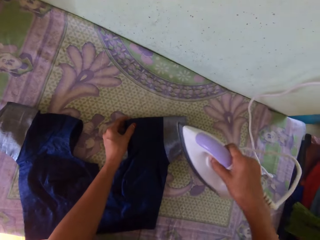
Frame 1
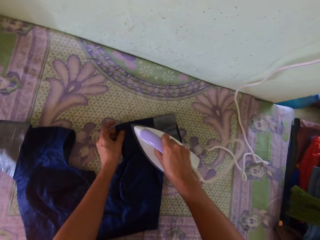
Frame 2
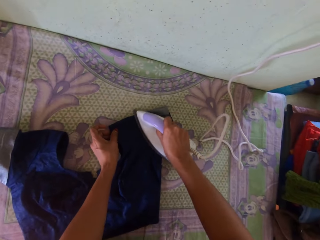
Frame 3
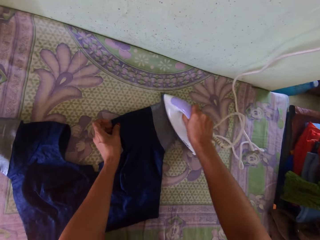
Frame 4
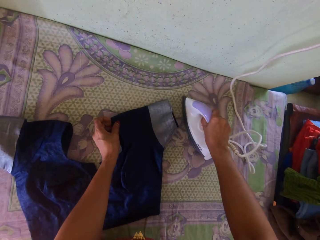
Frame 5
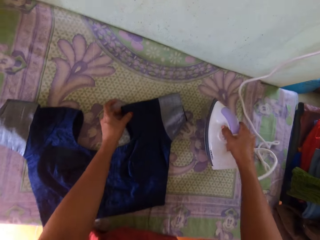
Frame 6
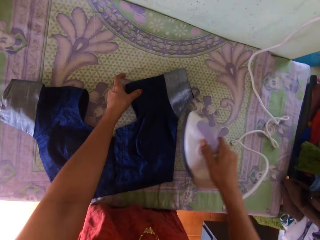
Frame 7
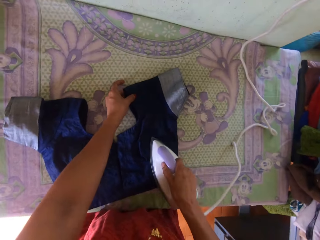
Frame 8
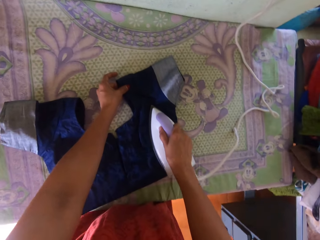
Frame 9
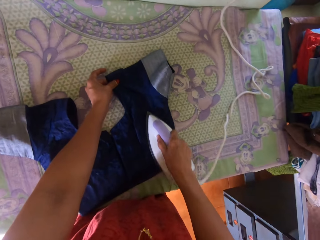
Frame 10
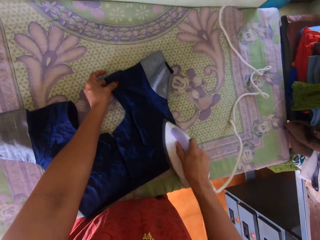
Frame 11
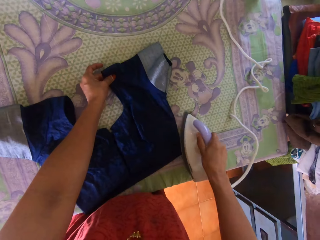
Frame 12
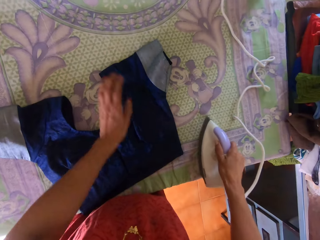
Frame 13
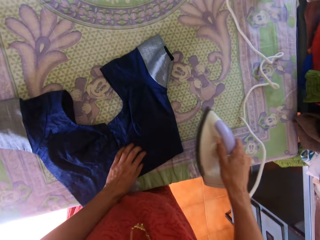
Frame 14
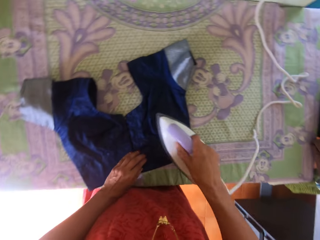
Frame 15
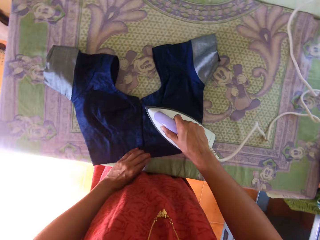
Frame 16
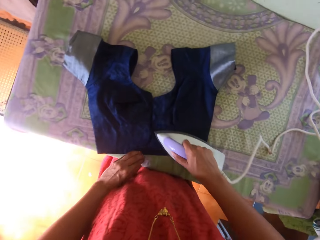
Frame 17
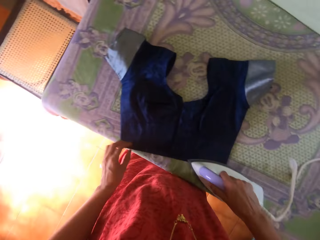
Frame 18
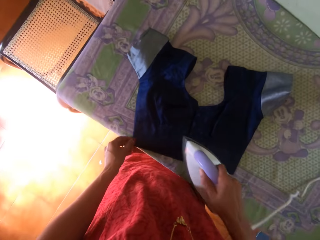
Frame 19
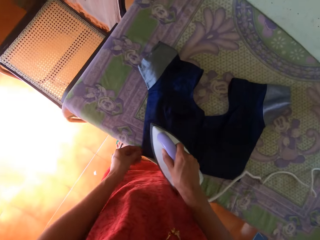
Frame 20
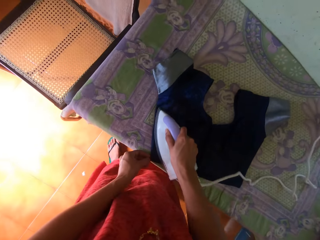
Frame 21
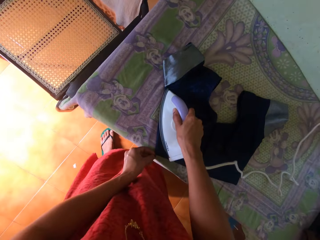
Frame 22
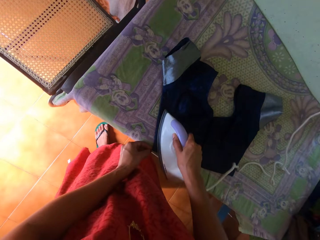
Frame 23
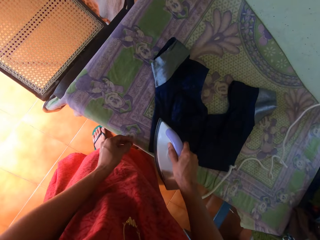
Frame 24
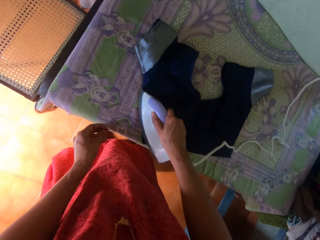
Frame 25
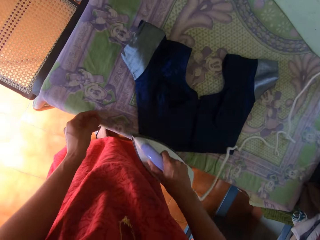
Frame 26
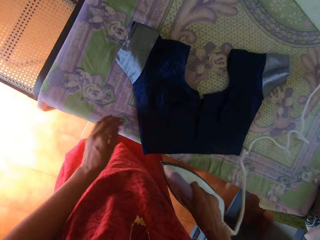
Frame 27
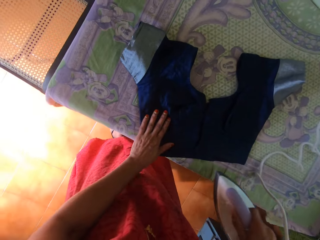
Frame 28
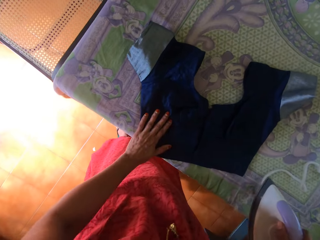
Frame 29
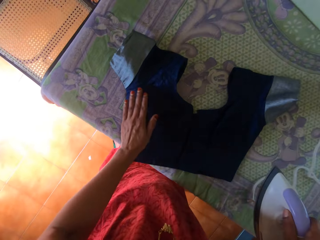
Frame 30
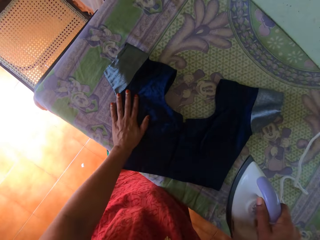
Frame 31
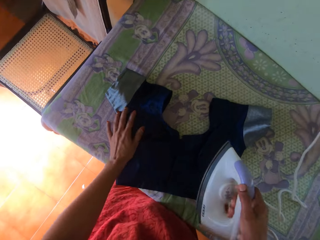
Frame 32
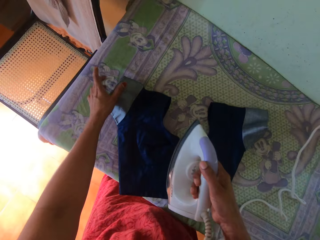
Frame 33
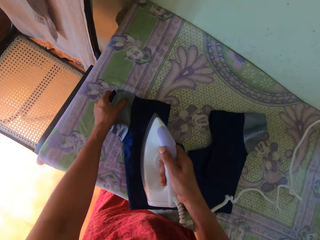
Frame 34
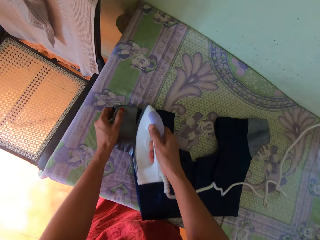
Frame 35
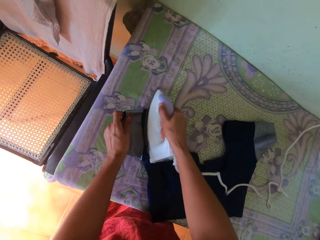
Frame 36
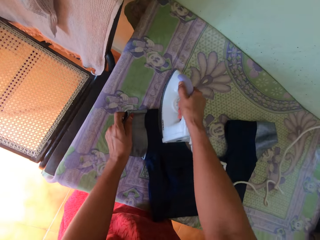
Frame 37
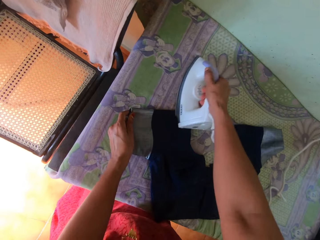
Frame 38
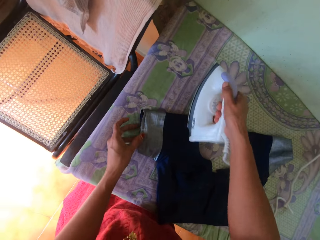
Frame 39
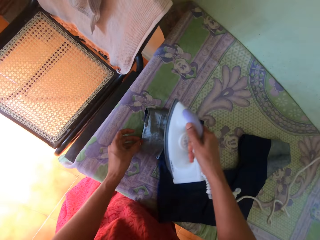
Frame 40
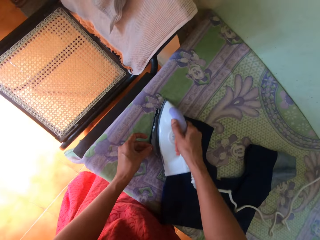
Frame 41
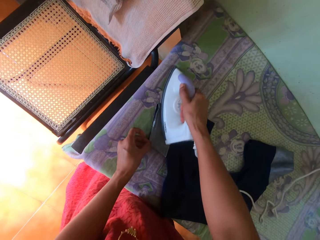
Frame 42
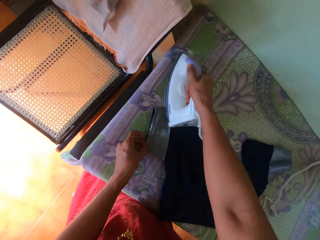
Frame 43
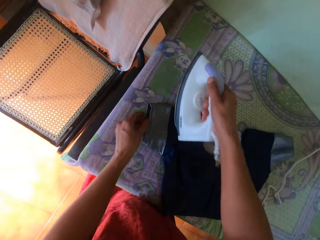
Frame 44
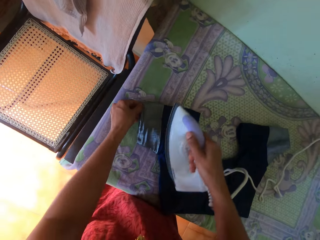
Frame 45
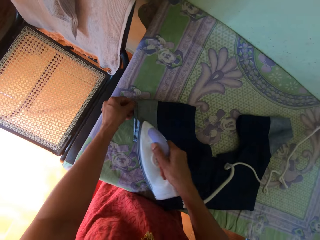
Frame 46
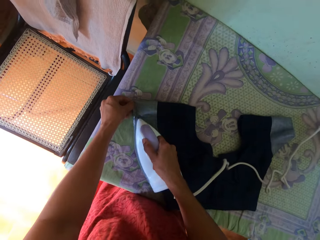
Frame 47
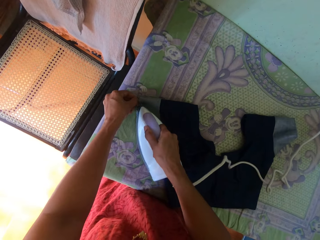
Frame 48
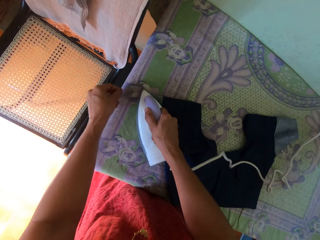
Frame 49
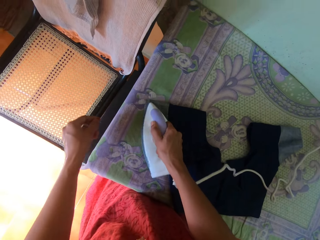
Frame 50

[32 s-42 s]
The camera wearer picks the iron box or iron on the table. They iron the cloth with the iron box. They touch the cloth with the left hand. They iron the cloth with the iron.

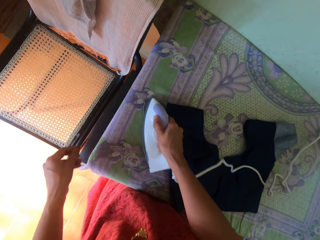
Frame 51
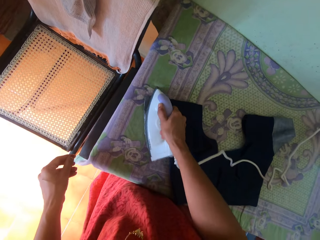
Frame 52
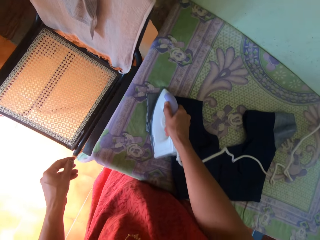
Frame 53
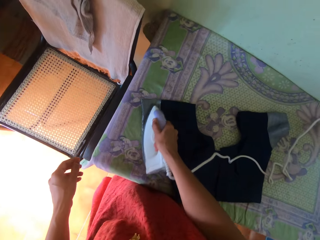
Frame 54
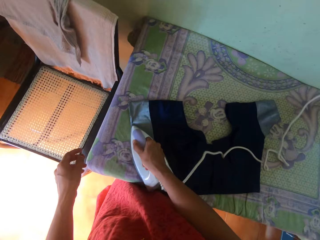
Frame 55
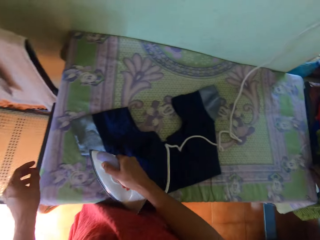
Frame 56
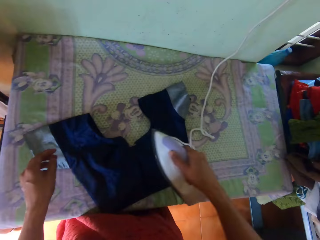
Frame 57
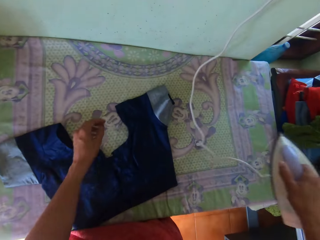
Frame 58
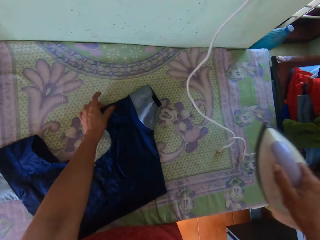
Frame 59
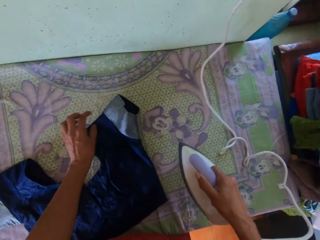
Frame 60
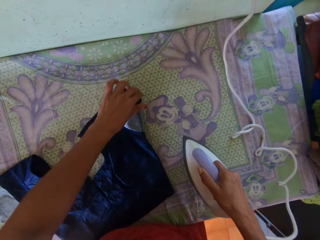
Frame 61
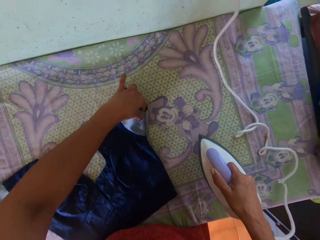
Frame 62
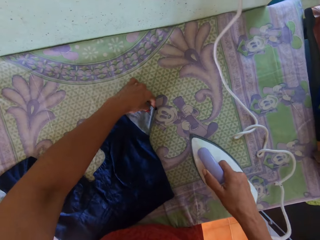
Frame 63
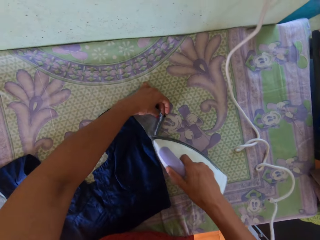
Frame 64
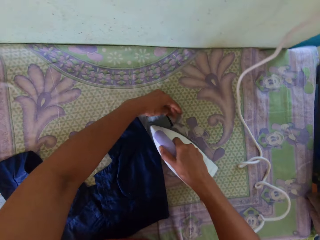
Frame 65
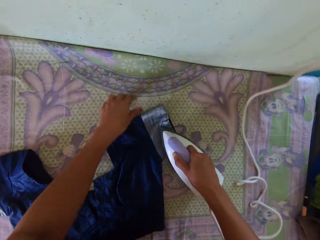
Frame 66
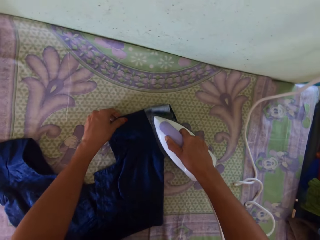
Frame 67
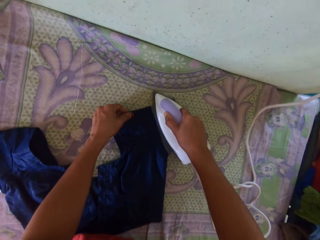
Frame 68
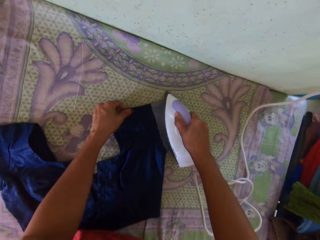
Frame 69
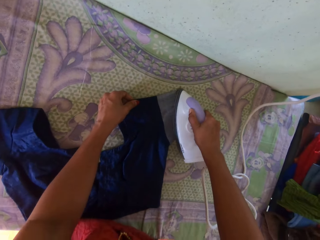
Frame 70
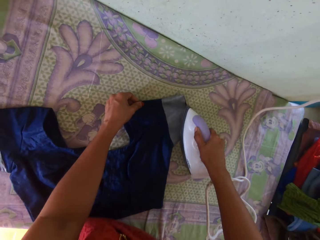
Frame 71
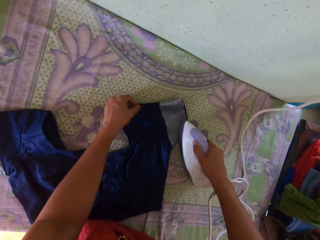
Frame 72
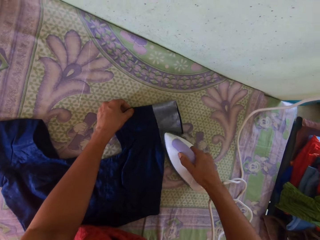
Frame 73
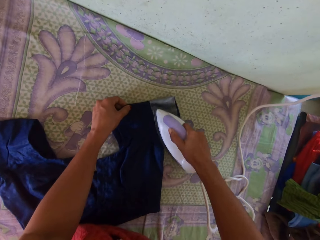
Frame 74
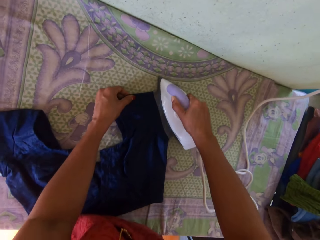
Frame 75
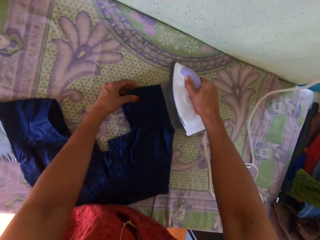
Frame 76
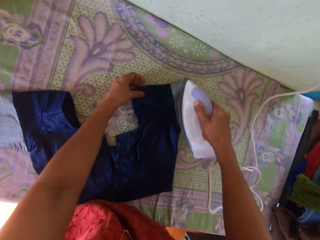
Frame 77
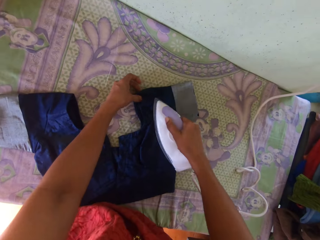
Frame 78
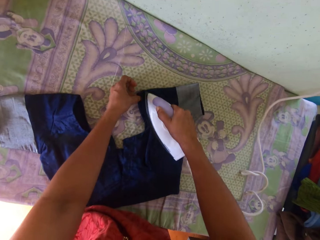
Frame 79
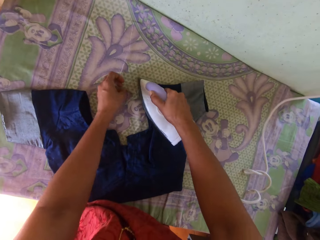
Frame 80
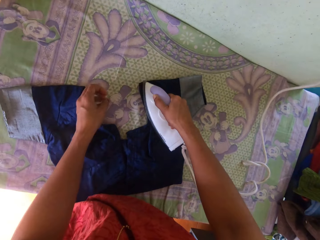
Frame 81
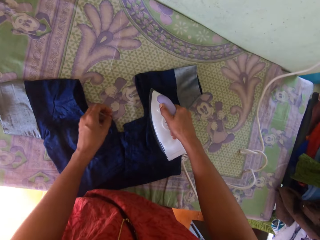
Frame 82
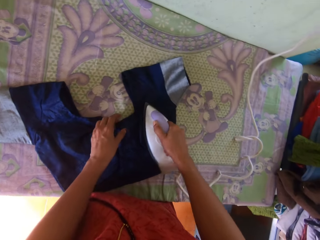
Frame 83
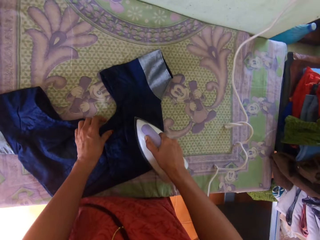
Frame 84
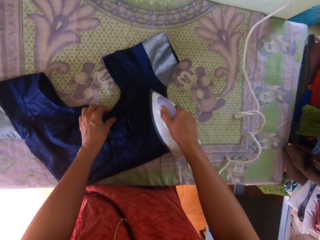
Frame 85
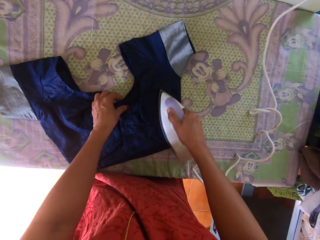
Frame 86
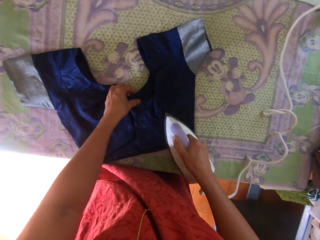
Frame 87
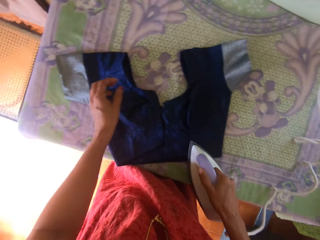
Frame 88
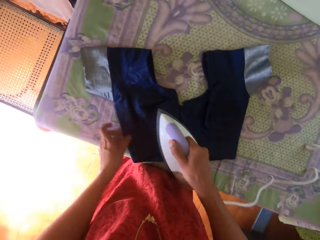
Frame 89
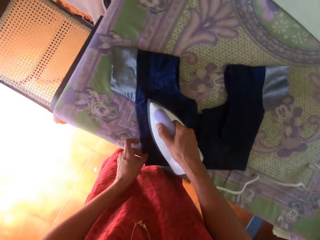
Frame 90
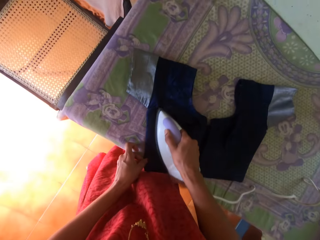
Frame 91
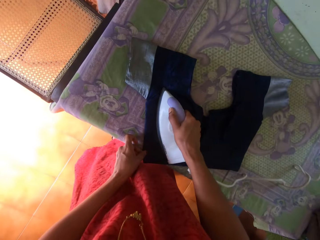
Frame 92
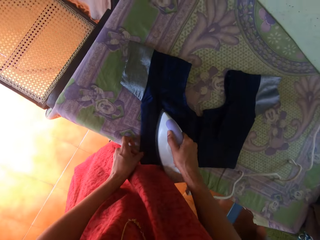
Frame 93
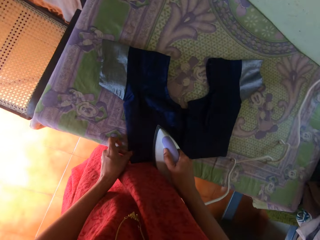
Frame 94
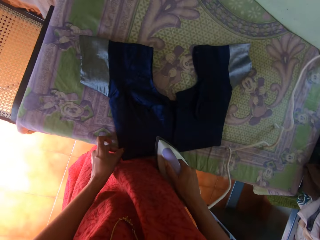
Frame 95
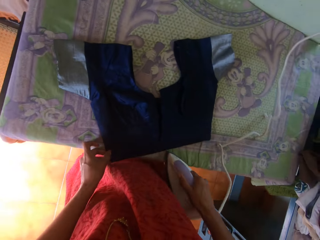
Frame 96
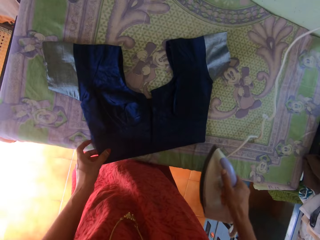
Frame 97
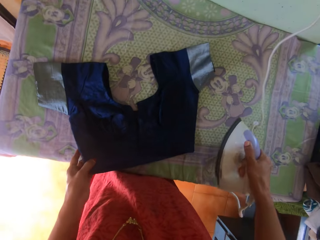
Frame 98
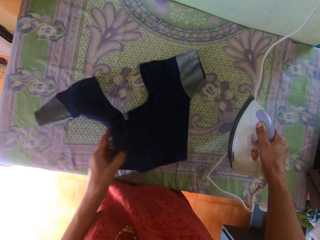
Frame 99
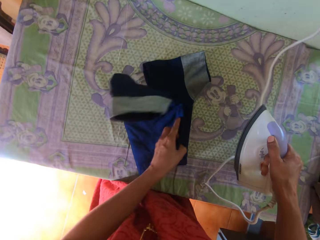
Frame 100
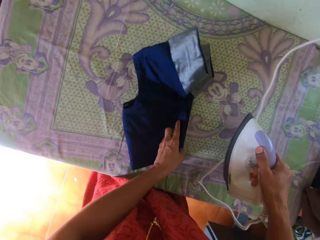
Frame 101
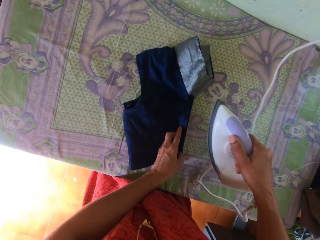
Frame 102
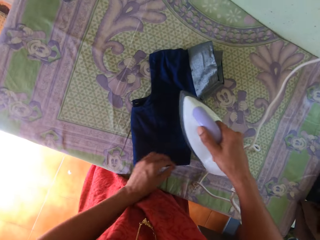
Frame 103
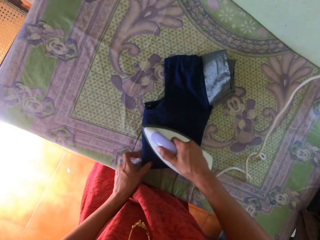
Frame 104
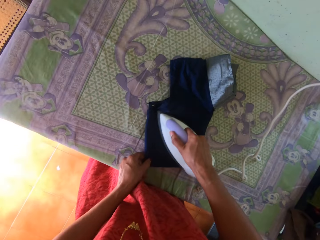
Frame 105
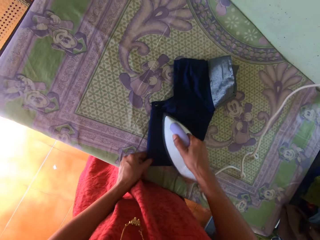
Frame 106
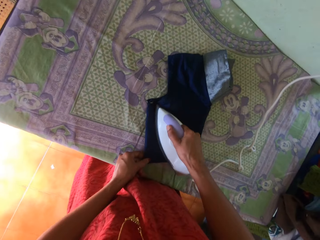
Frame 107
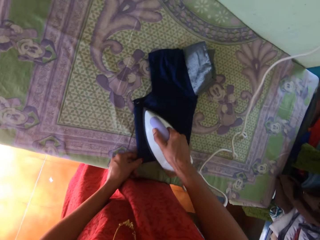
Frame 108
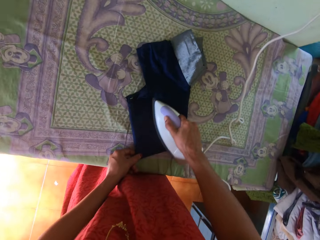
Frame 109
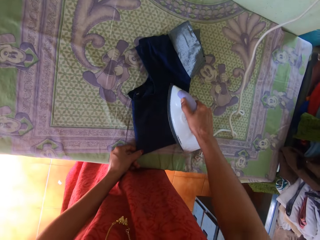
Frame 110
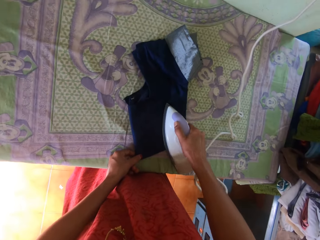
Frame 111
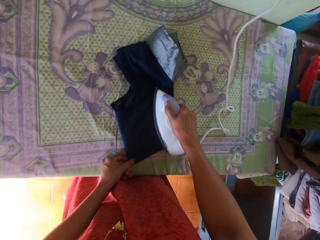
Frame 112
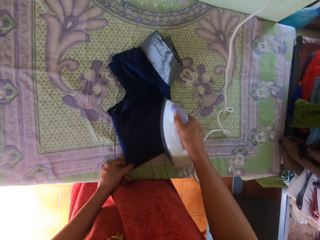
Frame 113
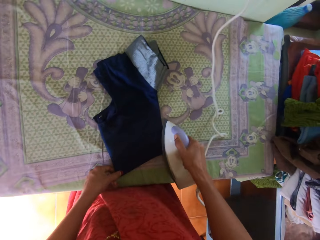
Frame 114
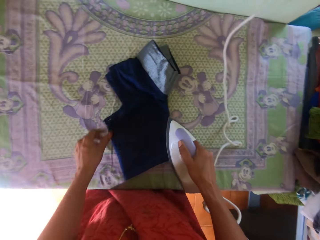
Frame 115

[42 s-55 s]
The camera wearer adjusts a cloth with the left hand. They iron the cloth with an iron. They fold the cloth. They iron the cloth with the iron.
